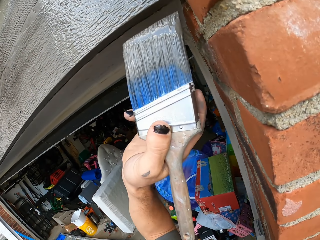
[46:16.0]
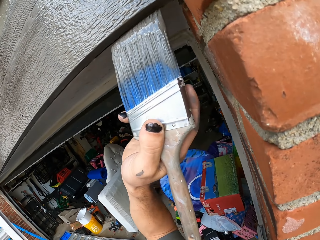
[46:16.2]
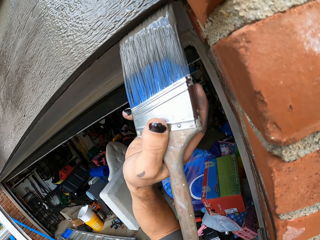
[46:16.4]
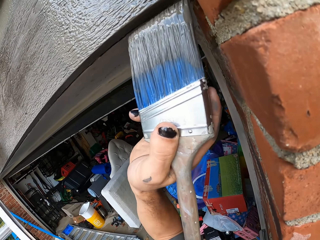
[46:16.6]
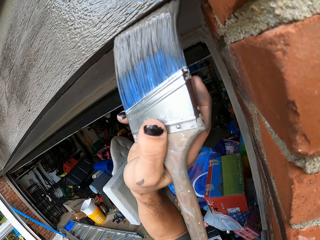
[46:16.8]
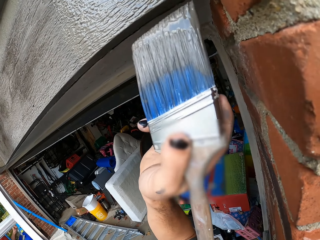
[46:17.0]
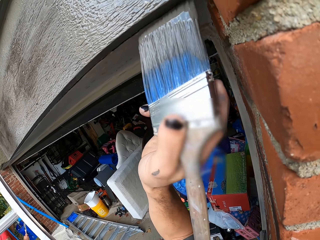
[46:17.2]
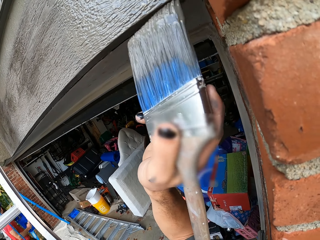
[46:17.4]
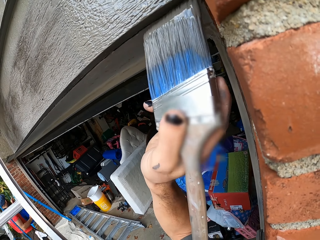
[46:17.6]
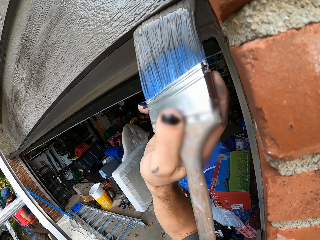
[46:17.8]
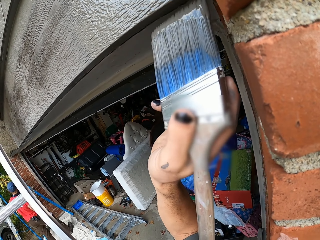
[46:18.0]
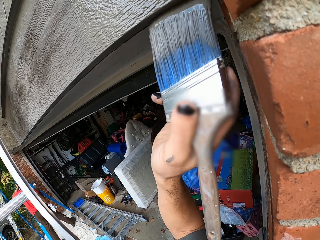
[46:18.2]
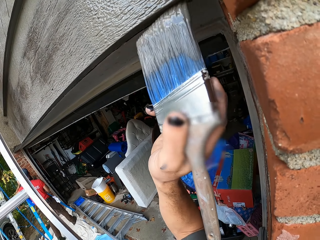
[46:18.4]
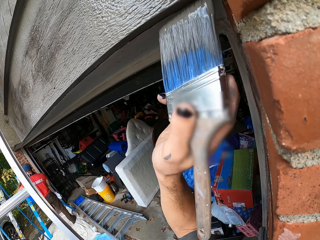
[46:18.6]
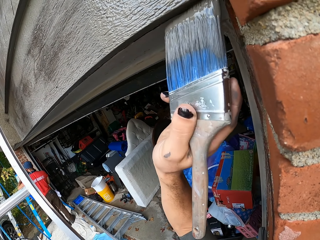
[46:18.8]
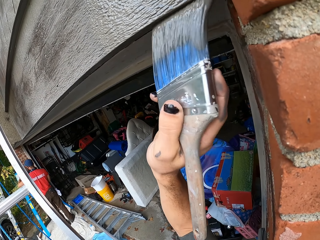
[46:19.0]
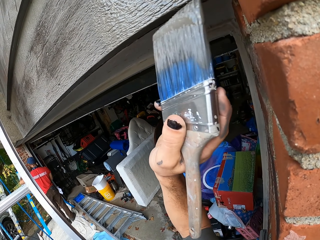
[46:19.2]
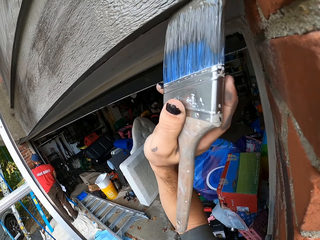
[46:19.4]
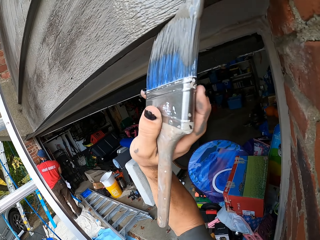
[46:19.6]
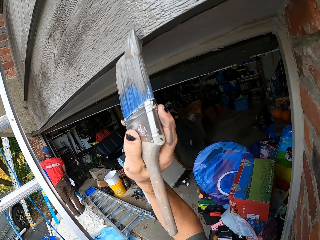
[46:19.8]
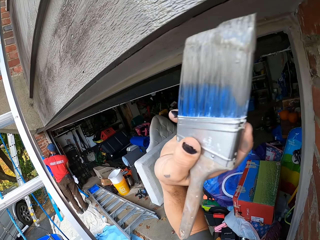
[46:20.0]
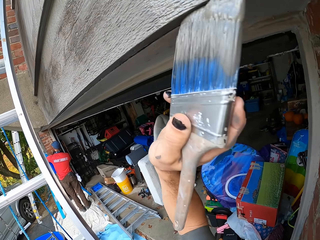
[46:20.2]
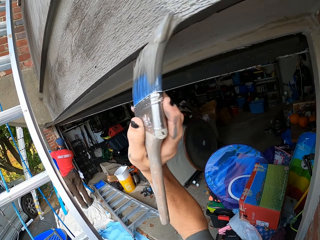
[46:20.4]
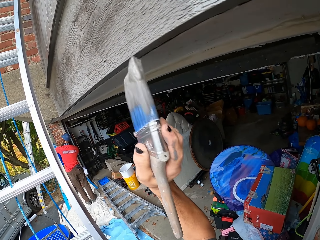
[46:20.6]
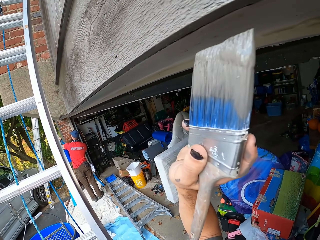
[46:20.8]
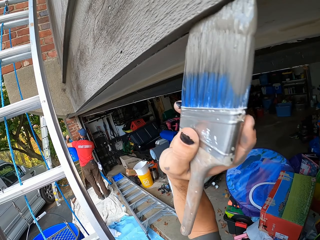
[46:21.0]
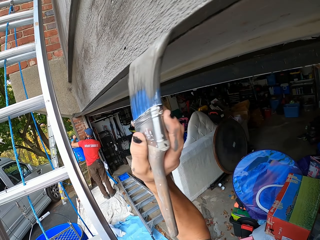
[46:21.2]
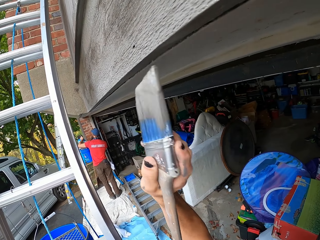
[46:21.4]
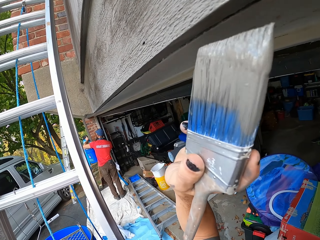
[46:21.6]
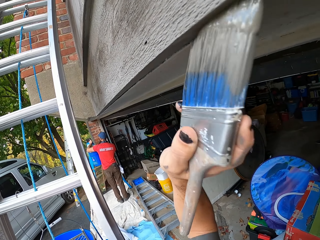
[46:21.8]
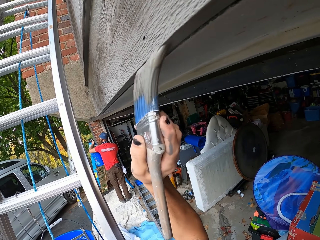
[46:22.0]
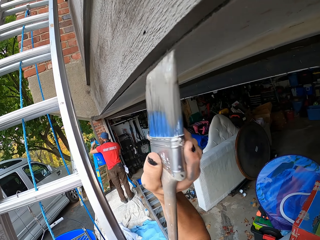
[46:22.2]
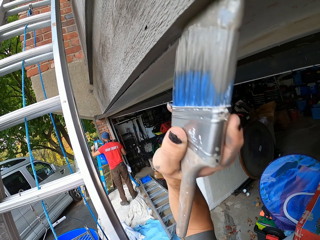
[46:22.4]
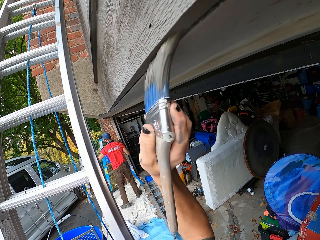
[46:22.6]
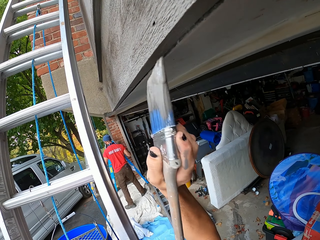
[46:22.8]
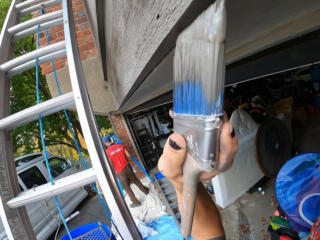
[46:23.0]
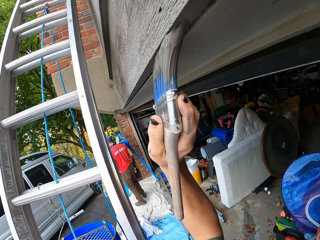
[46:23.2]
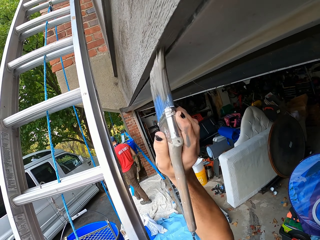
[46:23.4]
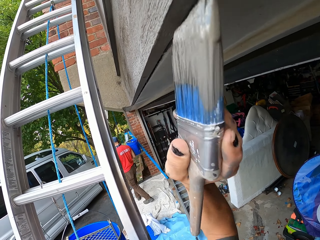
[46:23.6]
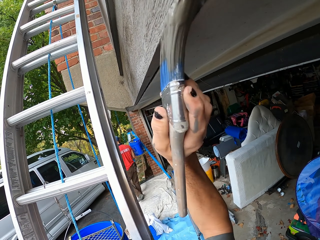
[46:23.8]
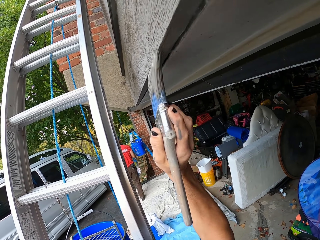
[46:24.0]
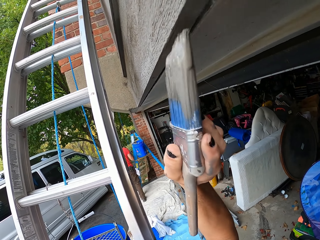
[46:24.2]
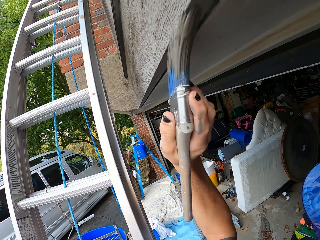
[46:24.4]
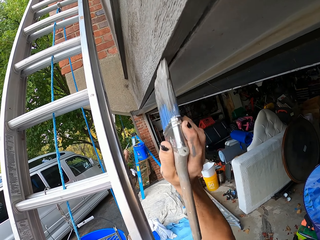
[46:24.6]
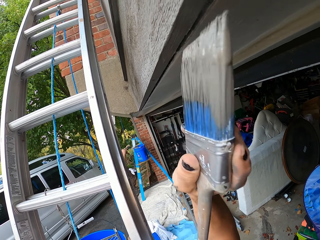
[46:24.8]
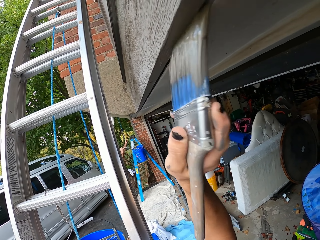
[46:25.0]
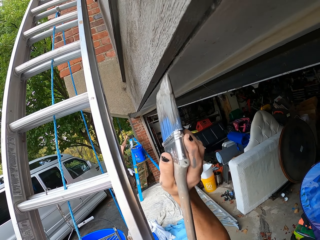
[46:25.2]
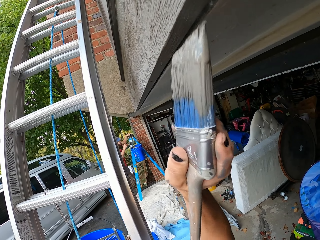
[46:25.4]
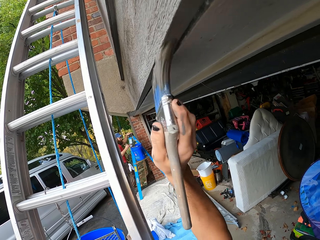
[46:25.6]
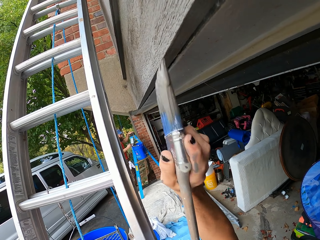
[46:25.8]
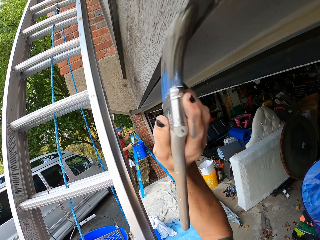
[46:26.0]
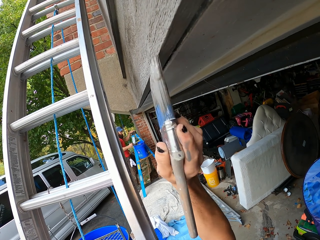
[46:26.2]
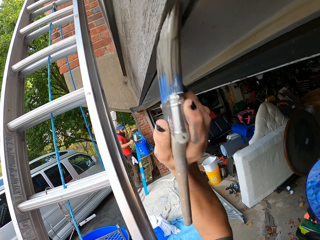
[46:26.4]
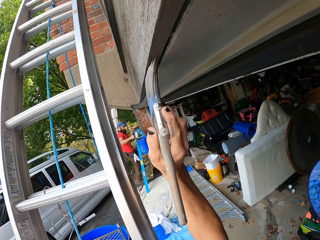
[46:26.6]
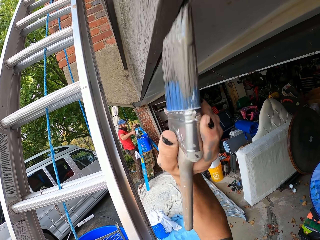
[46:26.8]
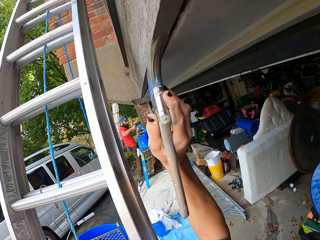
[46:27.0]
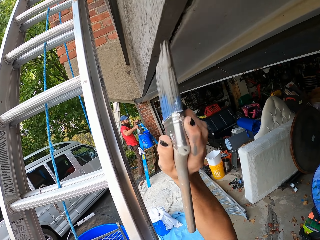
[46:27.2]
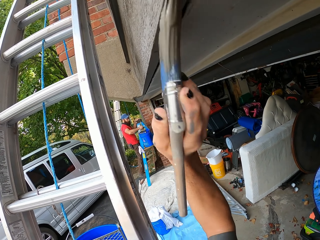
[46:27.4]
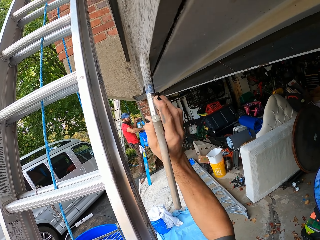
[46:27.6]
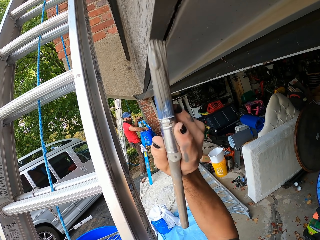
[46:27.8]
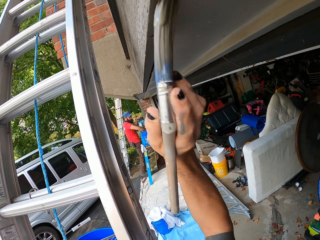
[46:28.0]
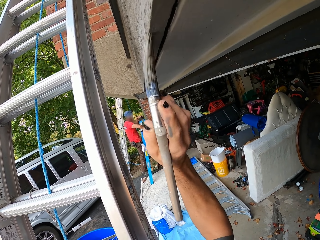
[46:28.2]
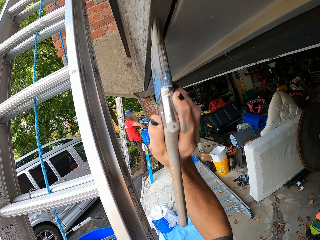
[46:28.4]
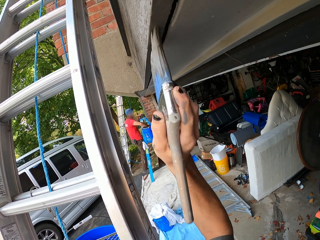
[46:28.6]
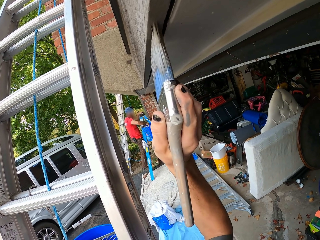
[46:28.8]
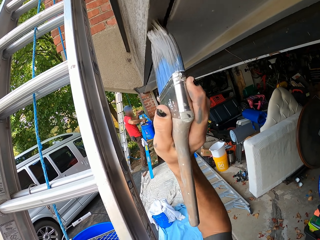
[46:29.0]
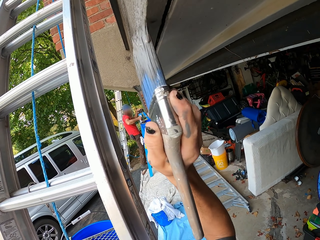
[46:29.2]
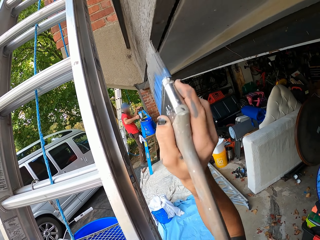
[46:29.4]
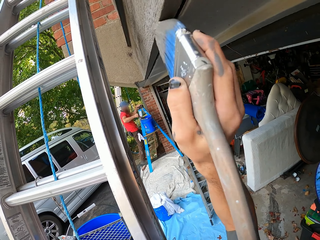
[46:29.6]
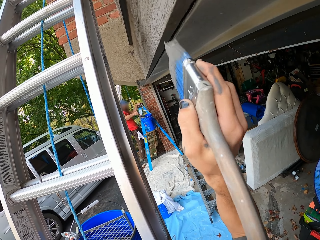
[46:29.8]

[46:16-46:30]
The camera wearer paints the frame. They paint the wall. A man moves around, goes up the ladder, holds the ladder, rubs a brush on the bucket and dips the brush in the bucket.

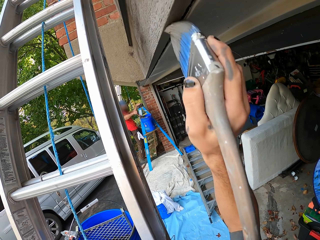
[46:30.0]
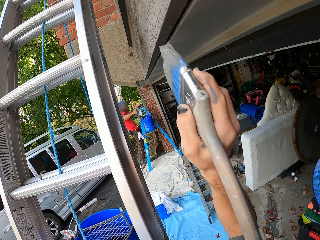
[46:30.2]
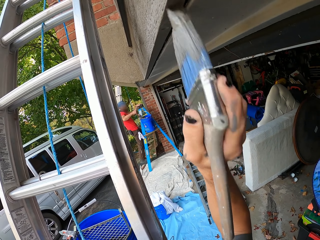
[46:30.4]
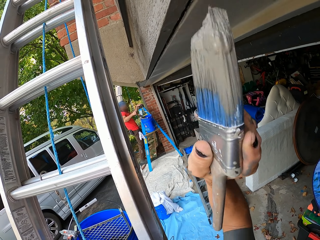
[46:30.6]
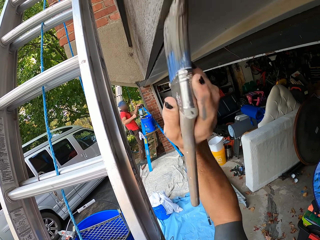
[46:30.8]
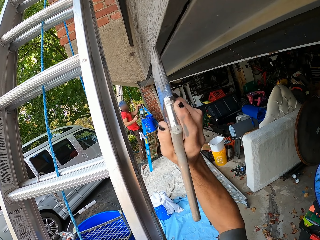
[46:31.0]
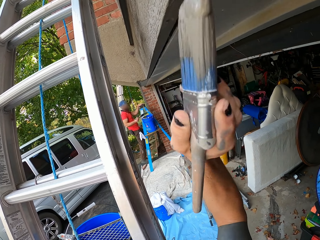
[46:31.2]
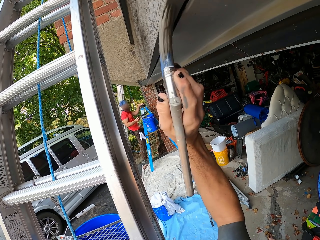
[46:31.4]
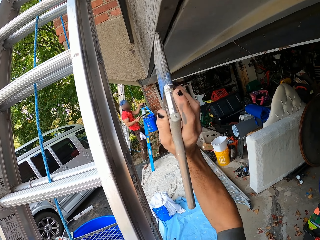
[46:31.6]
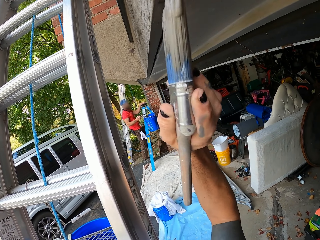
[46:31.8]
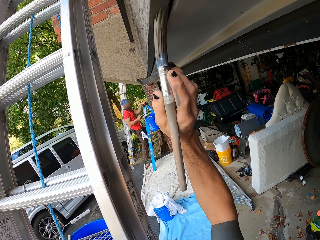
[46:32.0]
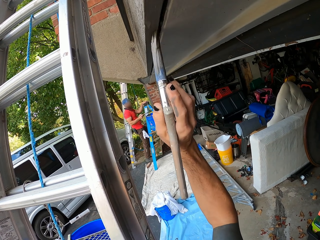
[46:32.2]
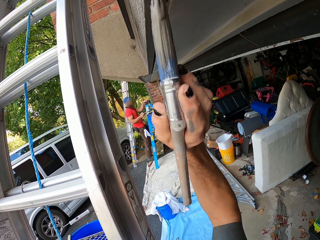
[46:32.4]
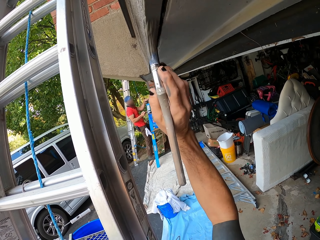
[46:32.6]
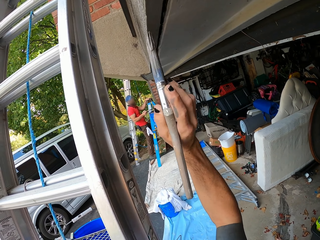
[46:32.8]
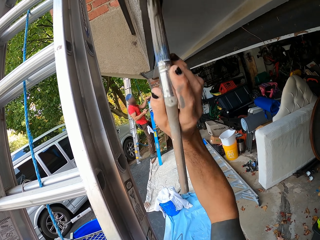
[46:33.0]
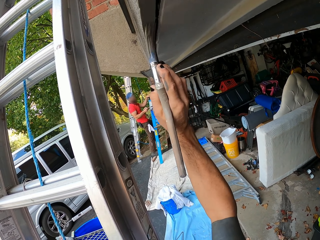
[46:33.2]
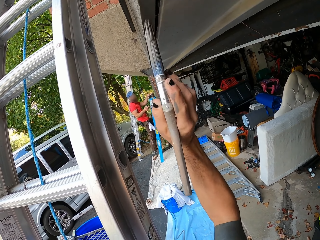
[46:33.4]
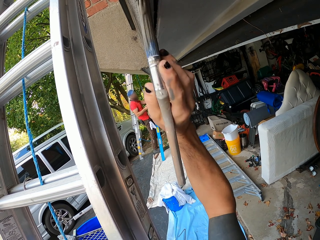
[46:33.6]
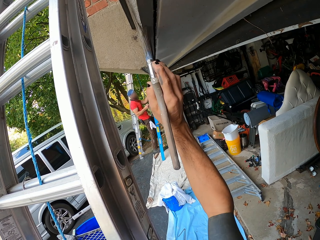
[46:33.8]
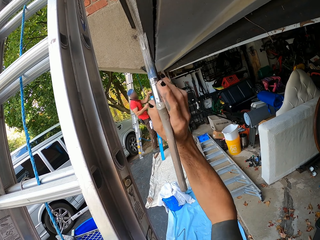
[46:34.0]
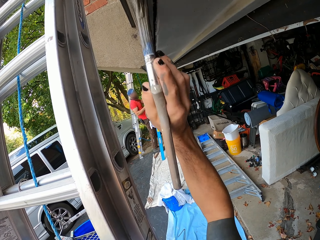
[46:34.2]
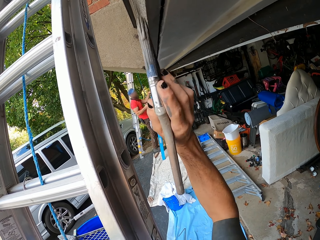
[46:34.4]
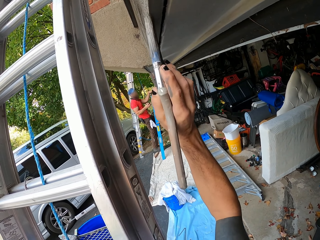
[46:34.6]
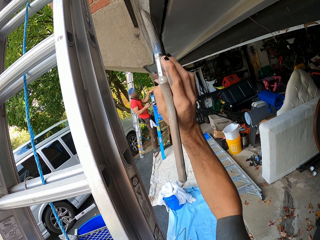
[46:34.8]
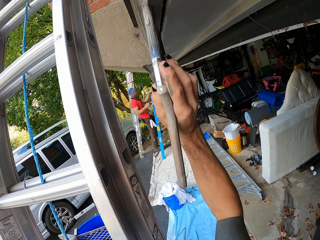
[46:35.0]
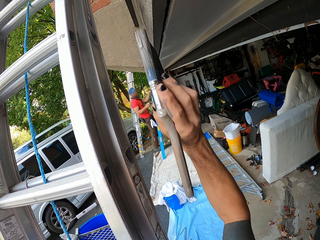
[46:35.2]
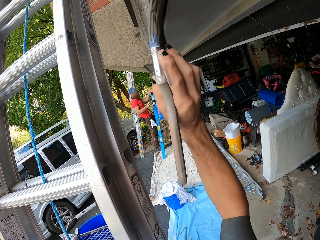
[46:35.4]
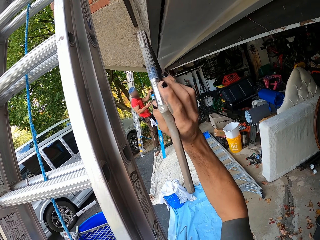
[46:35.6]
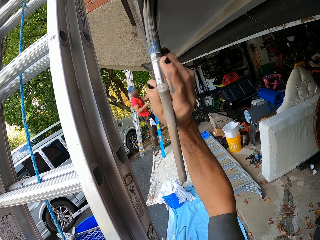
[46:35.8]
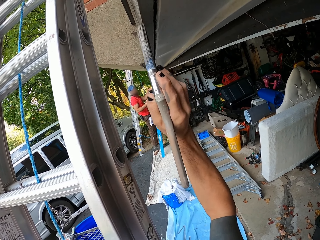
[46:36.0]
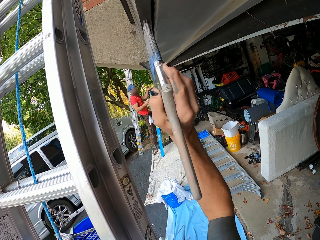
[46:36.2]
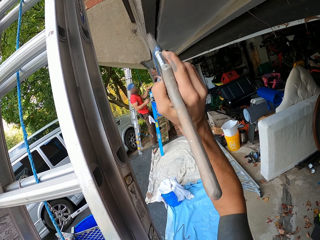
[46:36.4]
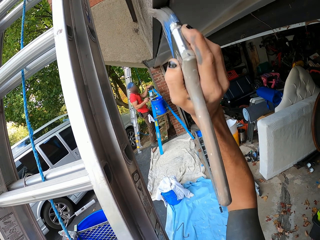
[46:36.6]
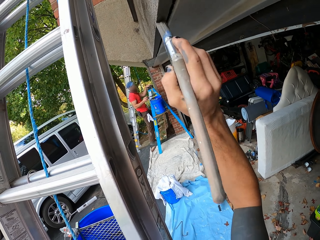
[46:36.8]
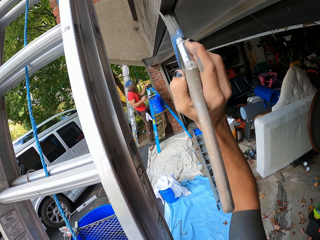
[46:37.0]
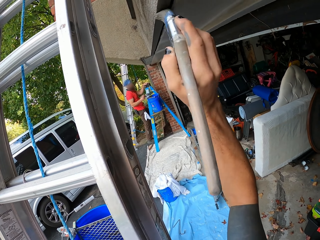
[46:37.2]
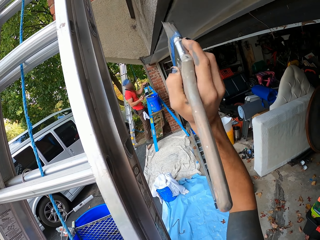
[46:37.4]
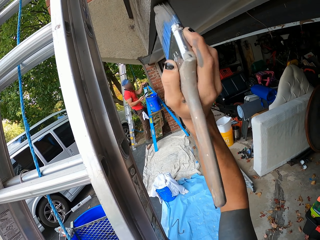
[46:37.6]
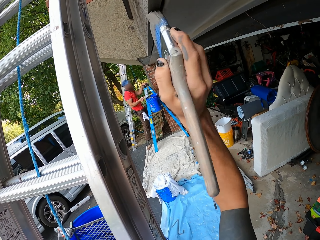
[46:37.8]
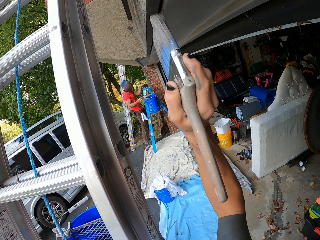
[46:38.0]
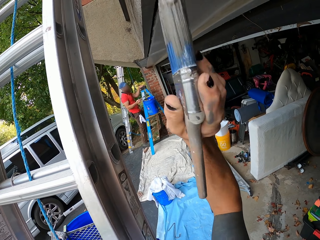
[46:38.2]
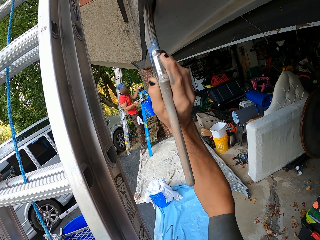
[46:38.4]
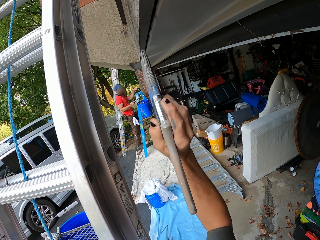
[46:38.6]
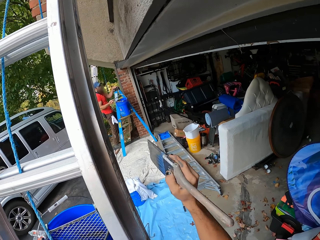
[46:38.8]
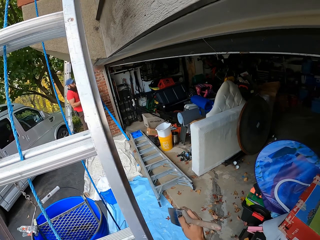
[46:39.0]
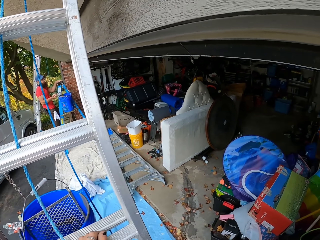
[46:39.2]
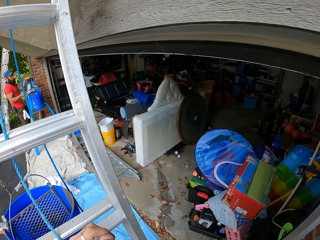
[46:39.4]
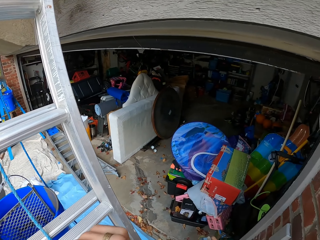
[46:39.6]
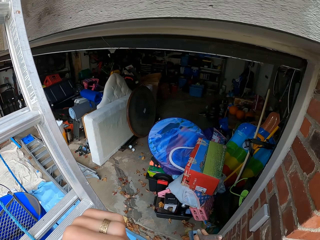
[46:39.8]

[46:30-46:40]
A man rubs a brush on a bucket. He turns the brush.
